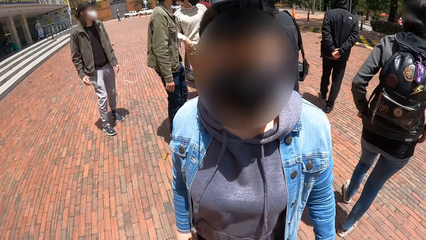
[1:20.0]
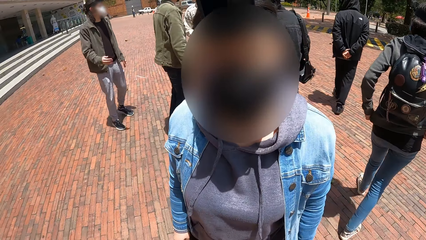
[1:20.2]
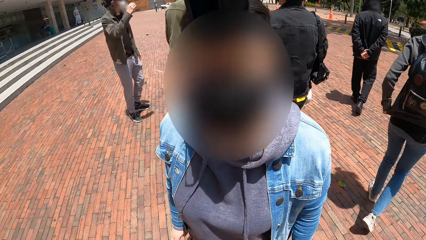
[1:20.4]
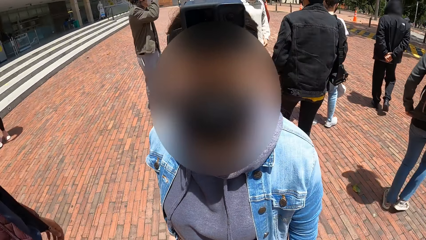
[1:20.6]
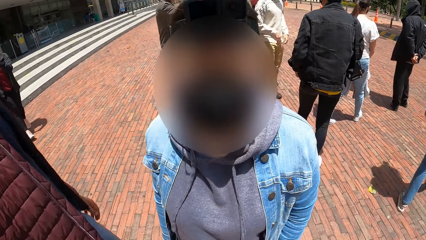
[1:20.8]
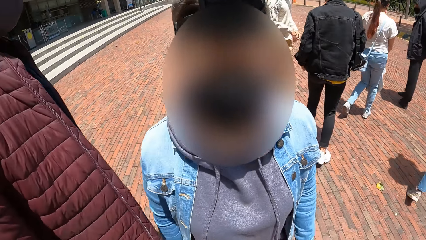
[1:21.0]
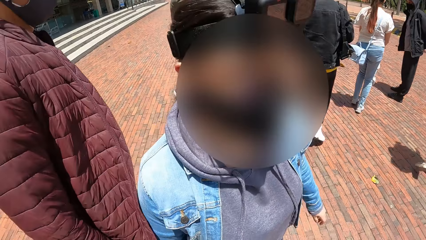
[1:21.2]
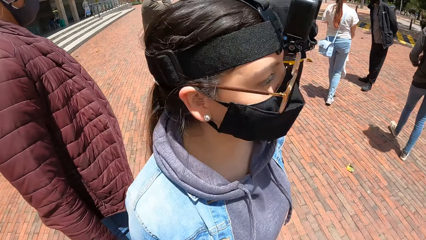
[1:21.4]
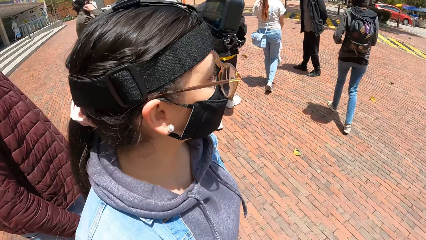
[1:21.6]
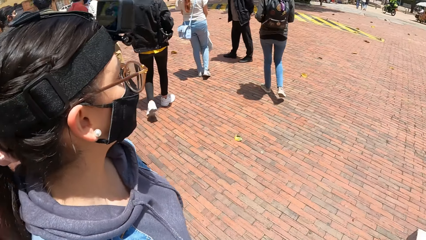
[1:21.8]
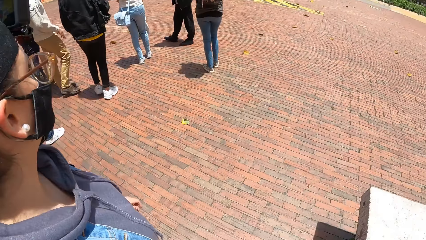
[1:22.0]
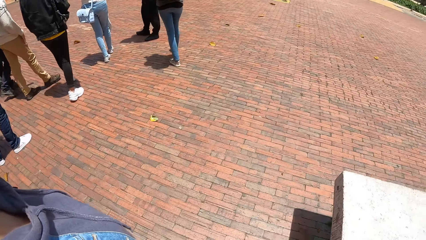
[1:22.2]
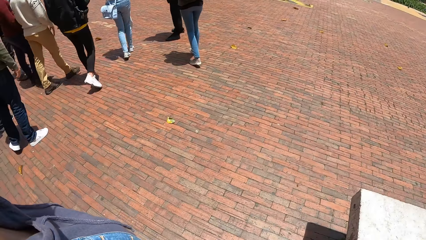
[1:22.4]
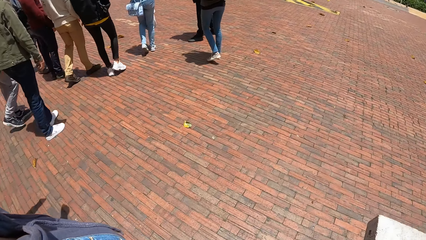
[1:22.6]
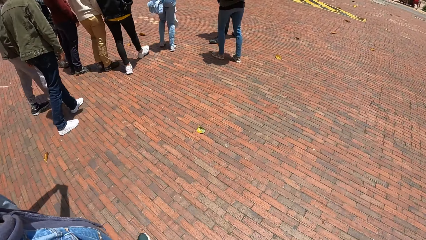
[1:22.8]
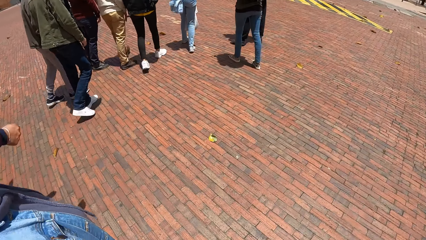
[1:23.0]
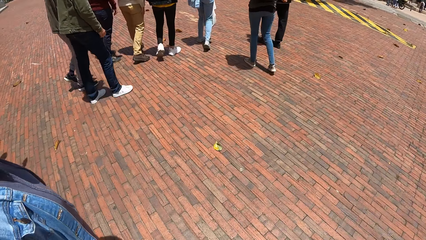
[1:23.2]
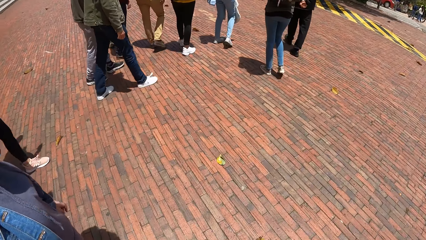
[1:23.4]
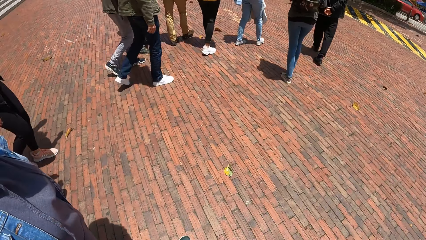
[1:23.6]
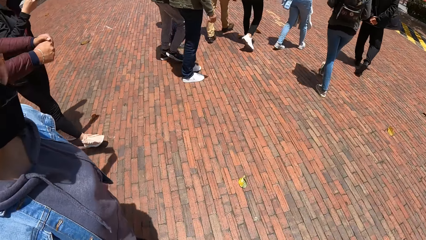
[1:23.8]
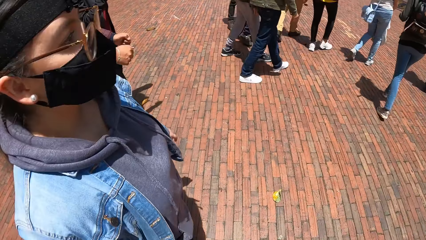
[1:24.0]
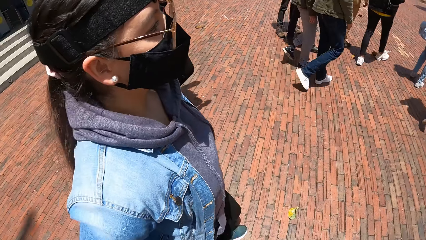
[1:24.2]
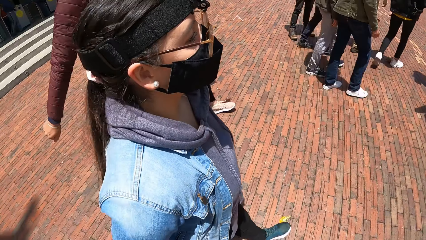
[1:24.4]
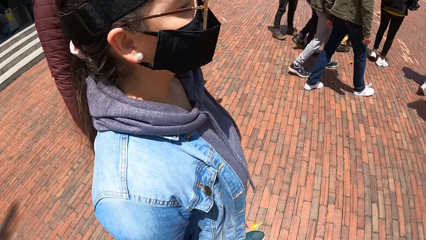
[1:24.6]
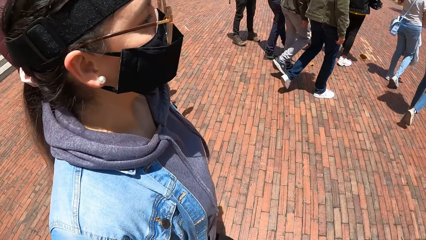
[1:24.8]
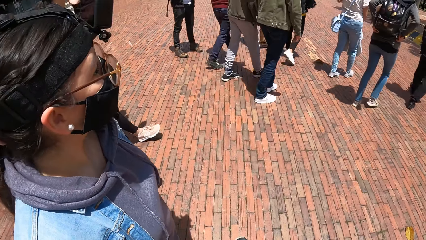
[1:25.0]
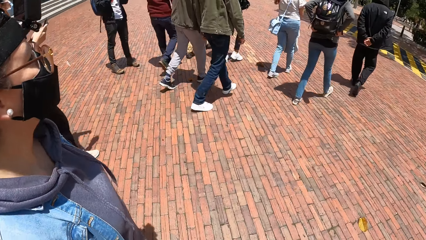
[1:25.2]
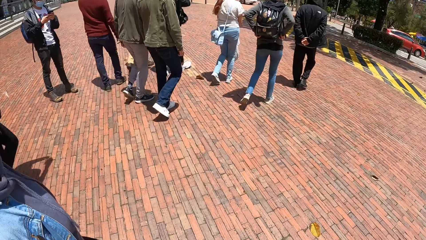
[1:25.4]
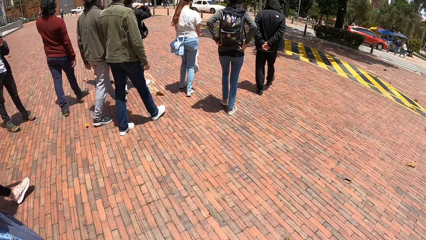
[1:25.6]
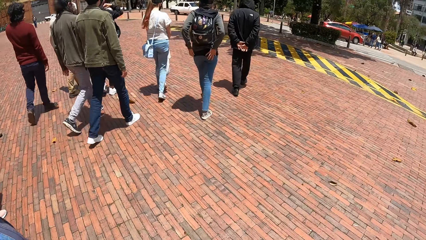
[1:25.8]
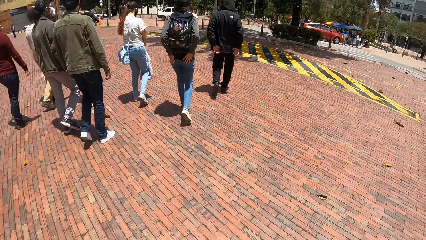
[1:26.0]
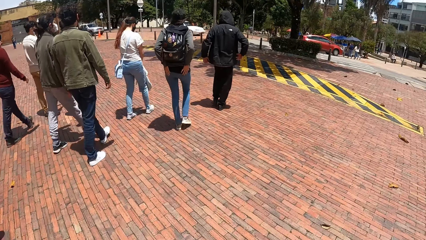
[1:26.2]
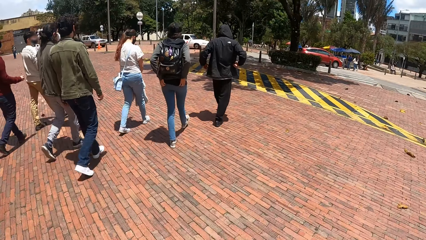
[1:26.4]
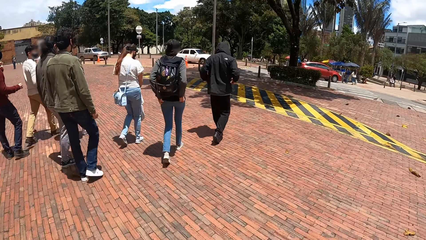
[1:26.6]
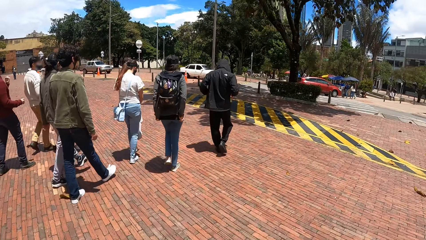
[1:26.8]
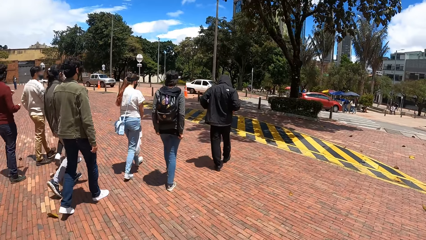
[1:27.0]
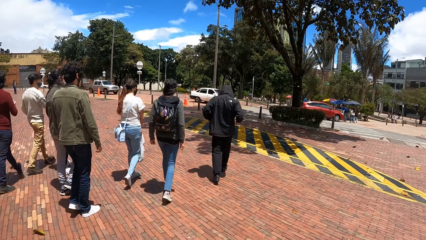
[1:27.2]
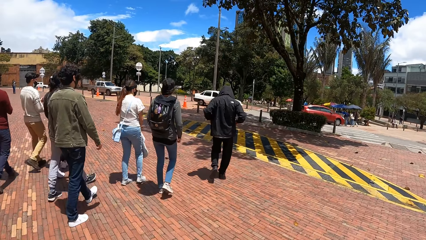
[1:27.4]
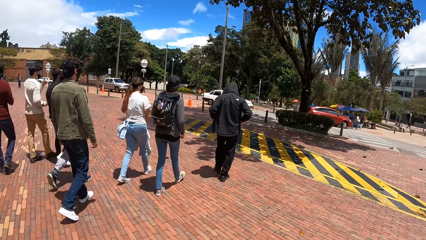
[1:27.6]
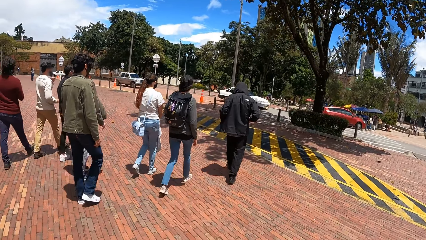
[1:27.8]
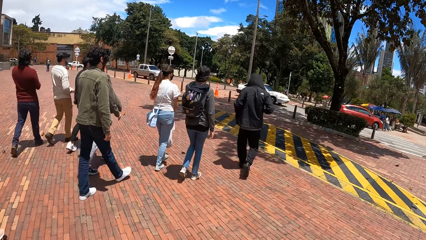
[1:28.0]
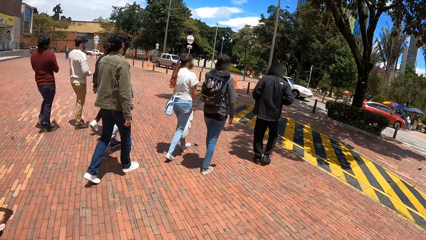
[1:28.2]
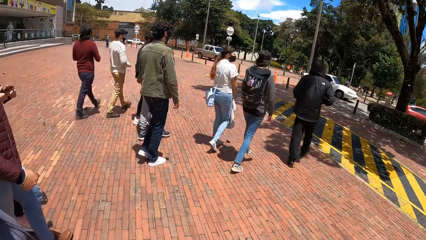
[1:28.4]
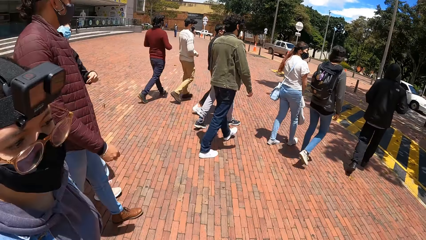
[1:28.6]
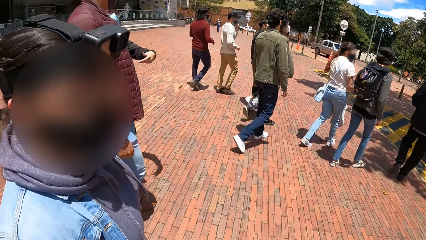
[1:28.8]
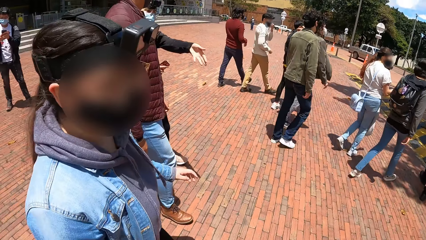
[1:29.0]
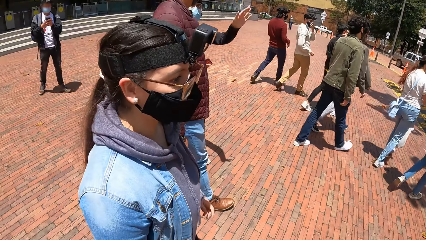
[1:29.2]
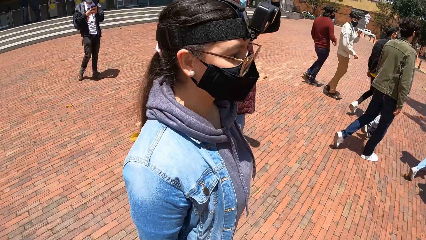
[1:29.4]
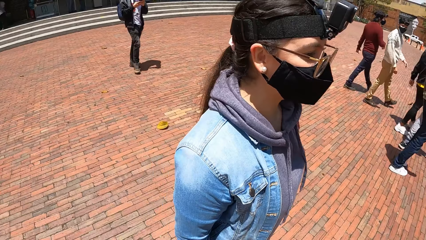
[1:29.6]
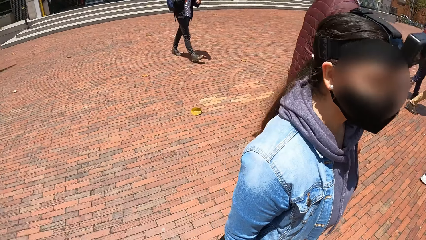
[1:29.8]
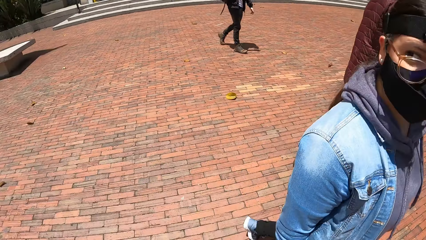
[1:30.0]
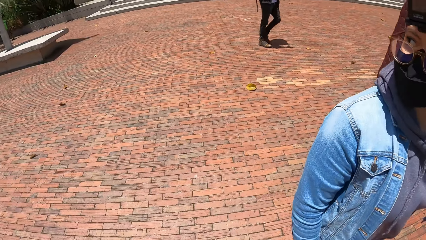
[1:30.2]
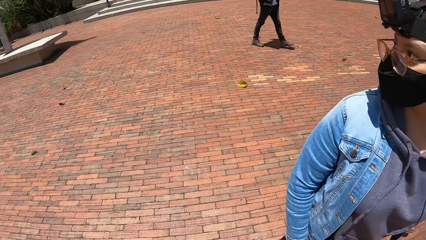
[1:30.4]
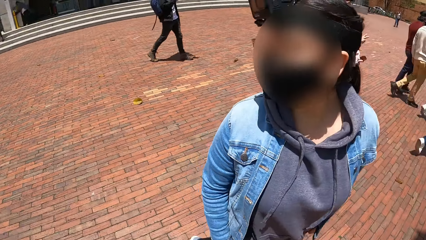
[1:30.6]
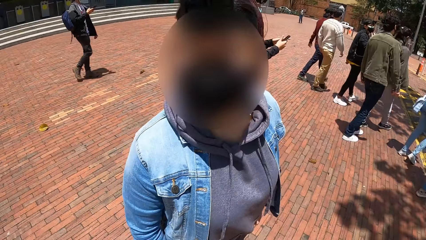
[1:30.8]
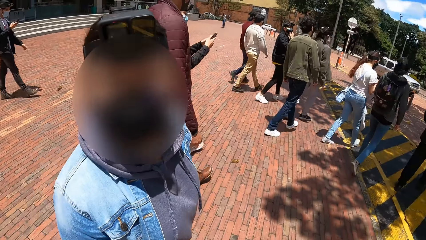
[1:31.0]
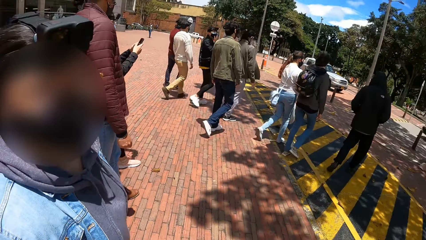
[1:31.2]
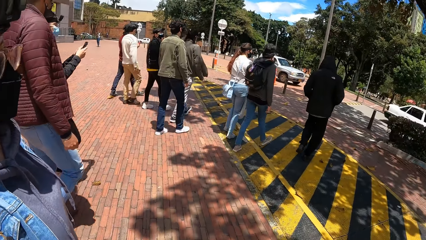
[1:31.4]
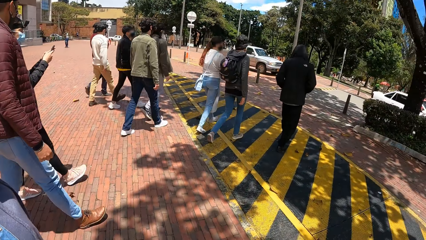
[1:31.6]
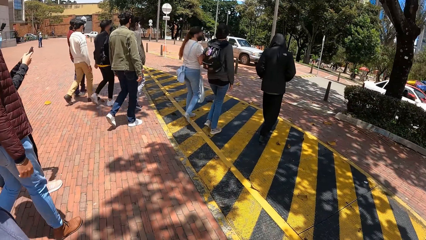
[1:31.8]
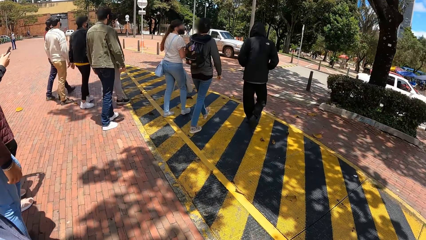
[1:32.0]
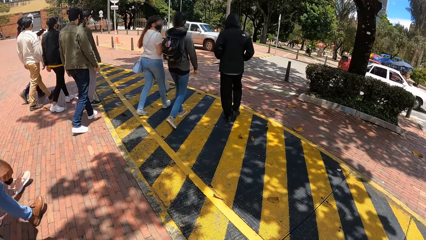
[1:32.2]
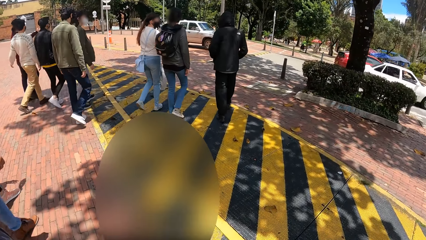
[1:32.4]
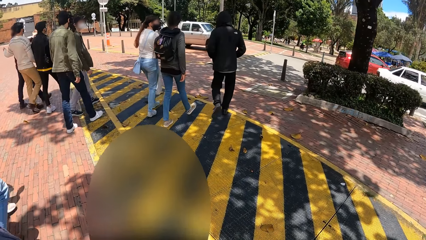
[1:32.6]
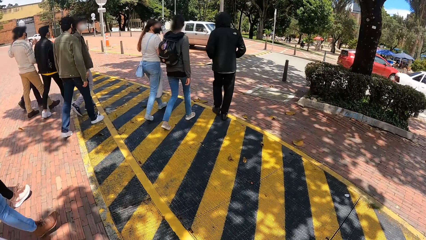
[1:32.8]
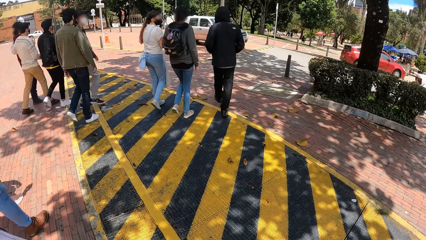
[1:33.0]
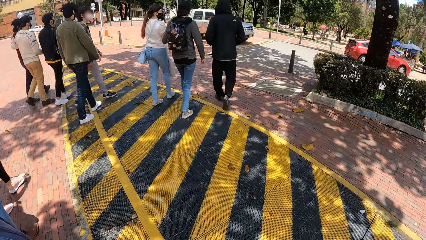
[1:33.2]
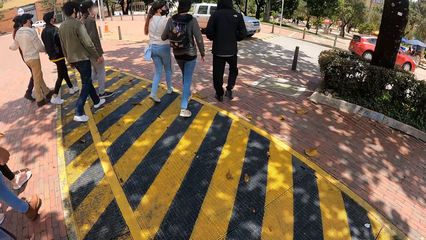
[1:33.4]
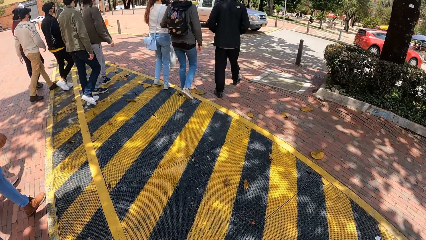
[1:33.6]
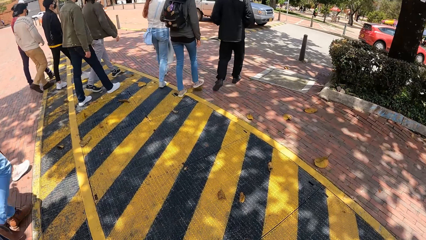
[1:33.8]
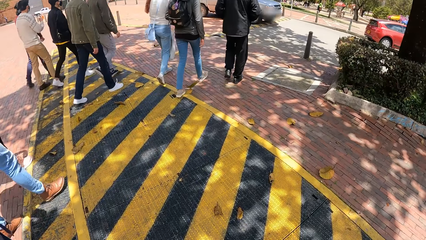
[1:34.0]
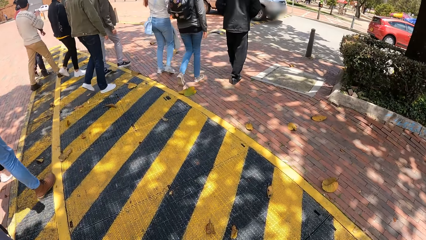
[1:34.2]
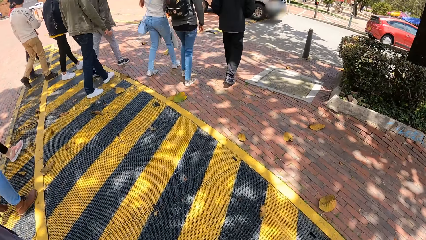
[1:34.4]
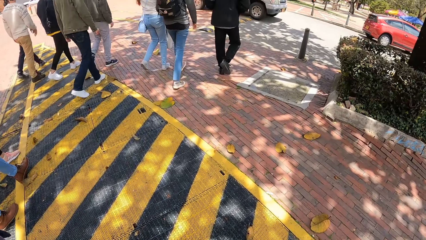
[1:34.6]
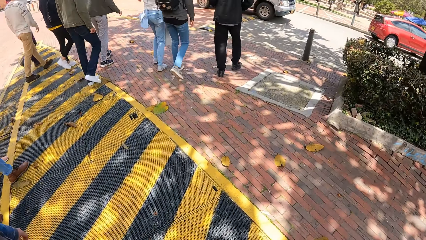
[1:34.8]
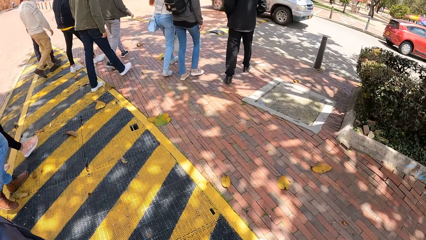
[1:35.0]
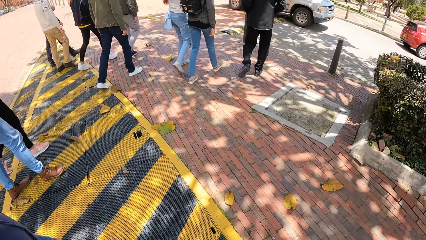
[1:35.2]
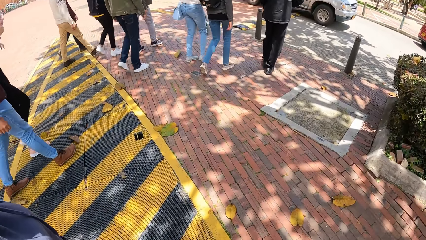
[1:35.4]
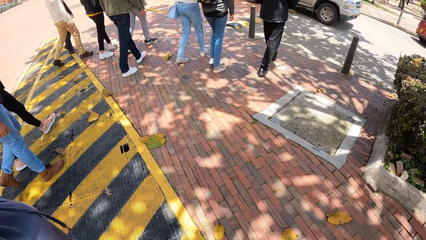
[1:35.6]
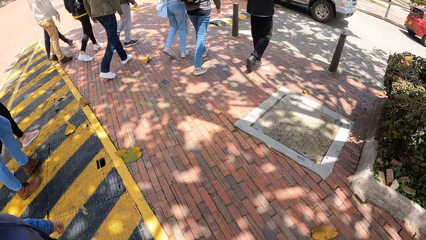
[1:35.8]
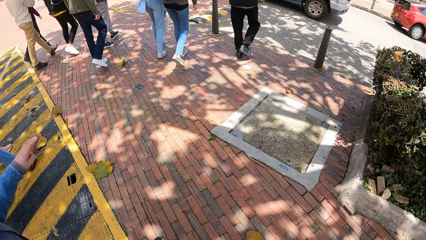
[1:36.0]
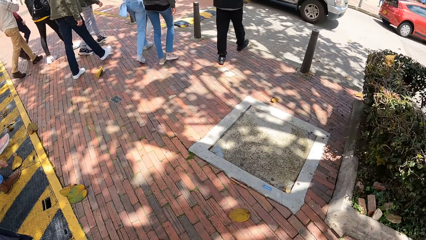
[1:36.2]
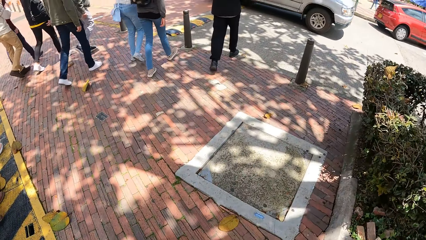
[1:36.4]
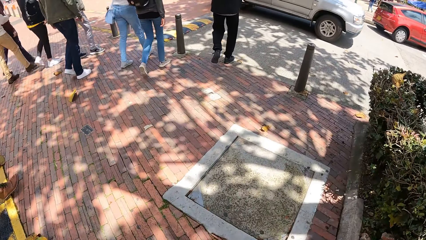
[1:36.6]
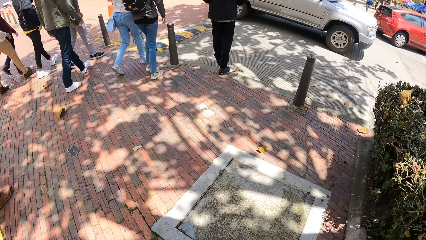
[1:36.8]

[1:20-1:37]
The camera wearer walks on the parking lot with his colleagues towards a road.
